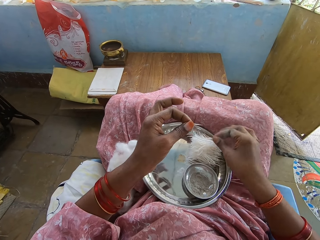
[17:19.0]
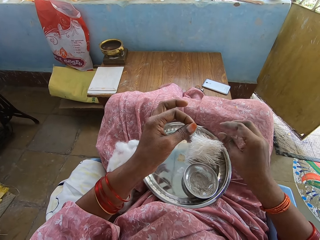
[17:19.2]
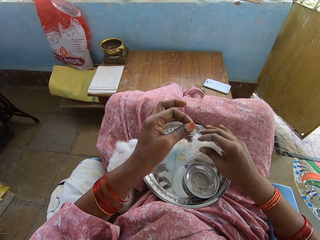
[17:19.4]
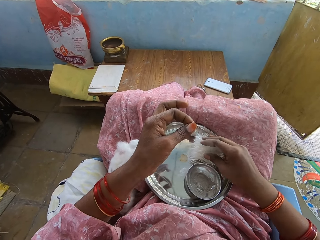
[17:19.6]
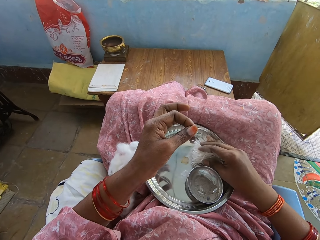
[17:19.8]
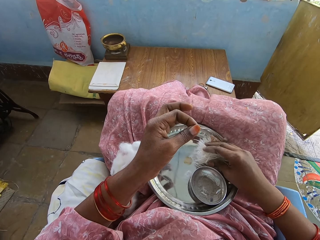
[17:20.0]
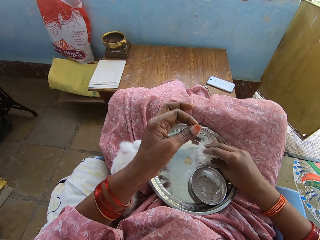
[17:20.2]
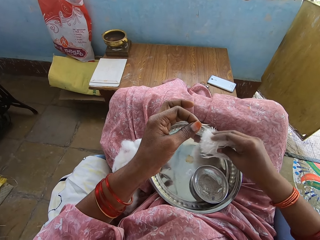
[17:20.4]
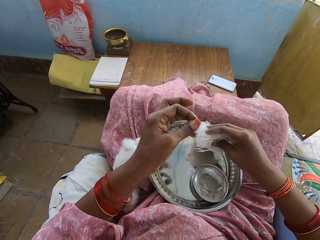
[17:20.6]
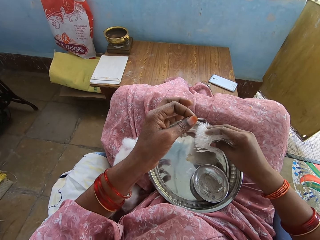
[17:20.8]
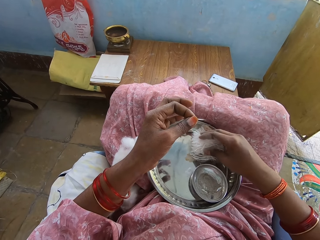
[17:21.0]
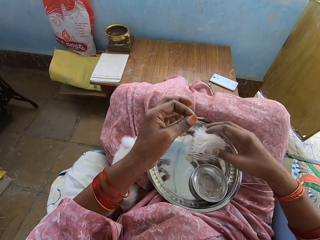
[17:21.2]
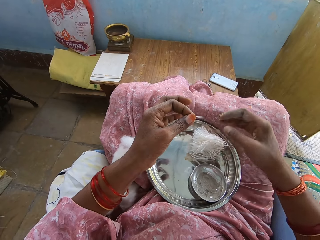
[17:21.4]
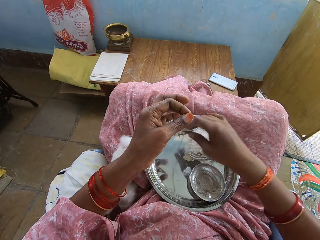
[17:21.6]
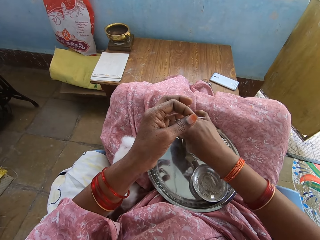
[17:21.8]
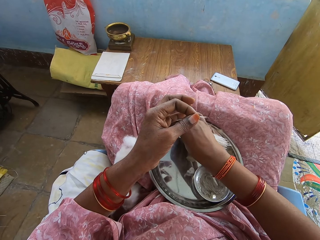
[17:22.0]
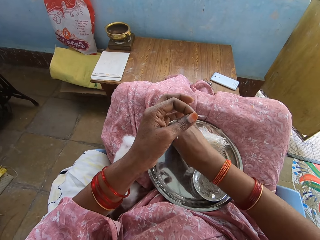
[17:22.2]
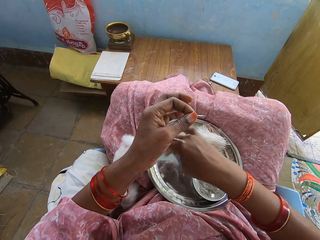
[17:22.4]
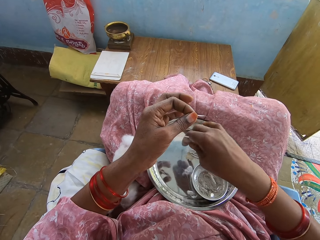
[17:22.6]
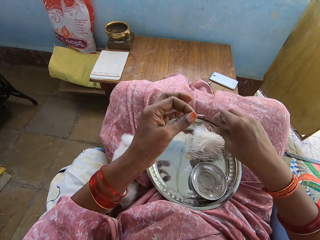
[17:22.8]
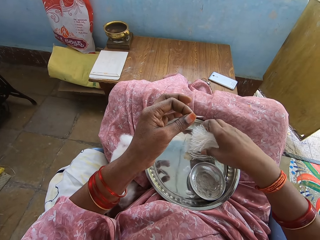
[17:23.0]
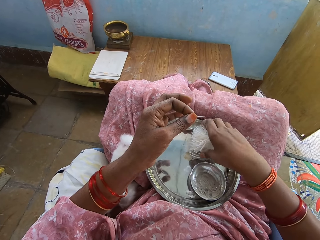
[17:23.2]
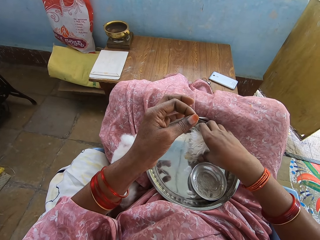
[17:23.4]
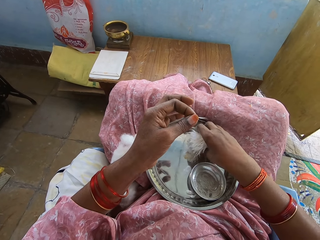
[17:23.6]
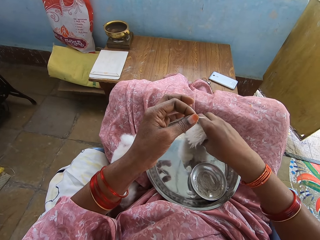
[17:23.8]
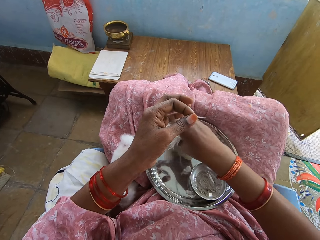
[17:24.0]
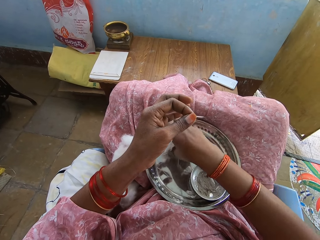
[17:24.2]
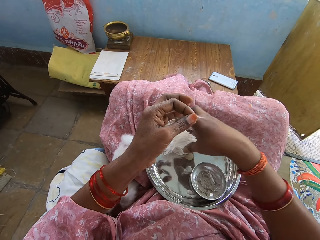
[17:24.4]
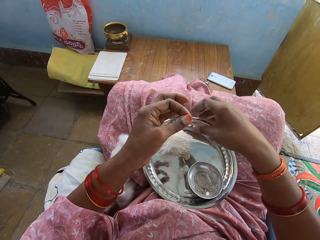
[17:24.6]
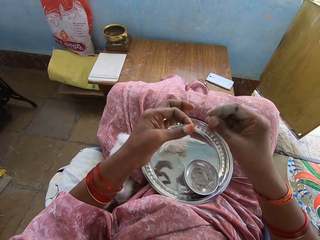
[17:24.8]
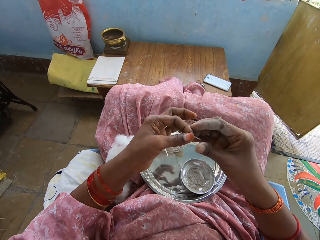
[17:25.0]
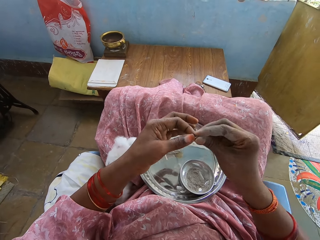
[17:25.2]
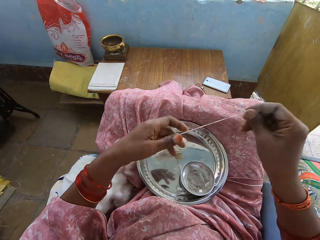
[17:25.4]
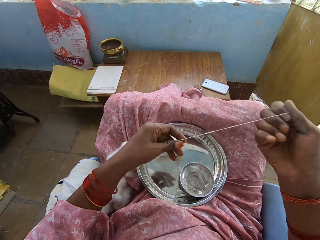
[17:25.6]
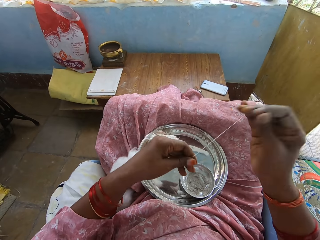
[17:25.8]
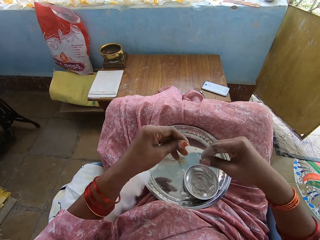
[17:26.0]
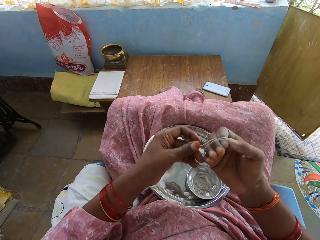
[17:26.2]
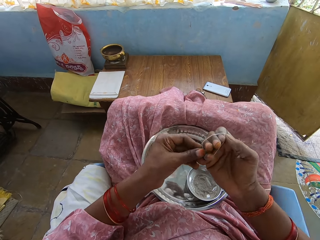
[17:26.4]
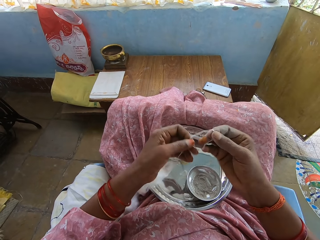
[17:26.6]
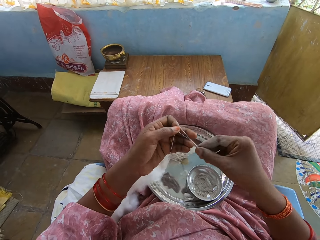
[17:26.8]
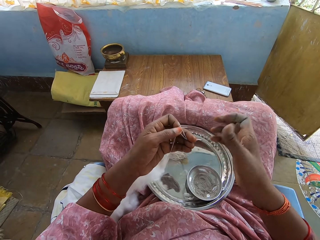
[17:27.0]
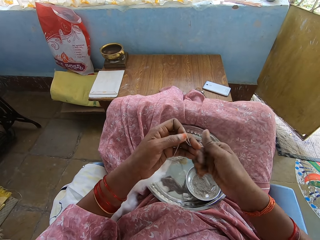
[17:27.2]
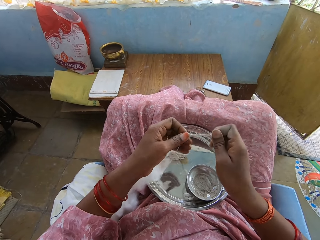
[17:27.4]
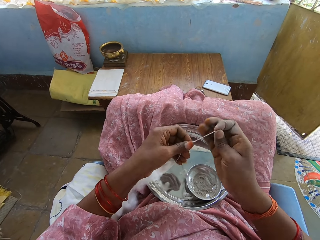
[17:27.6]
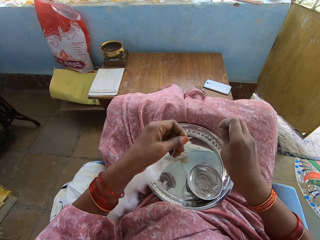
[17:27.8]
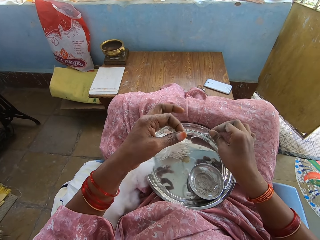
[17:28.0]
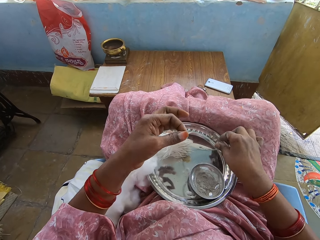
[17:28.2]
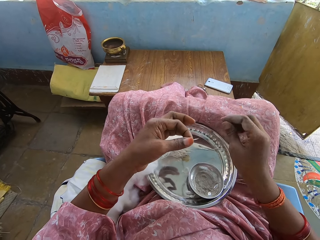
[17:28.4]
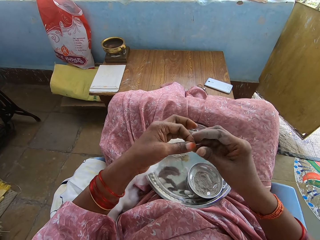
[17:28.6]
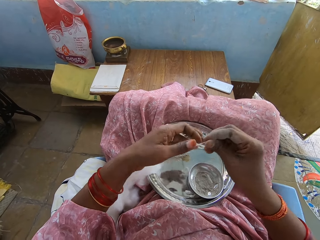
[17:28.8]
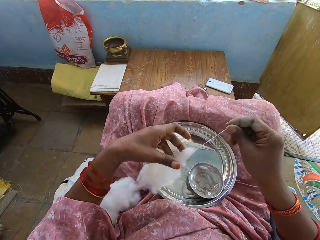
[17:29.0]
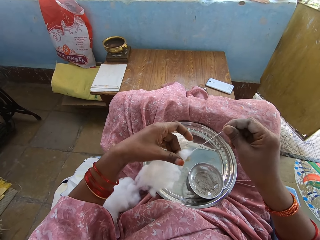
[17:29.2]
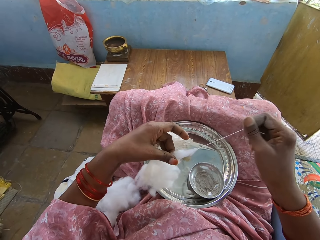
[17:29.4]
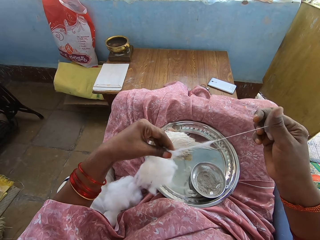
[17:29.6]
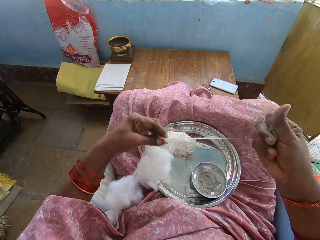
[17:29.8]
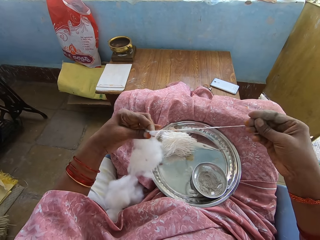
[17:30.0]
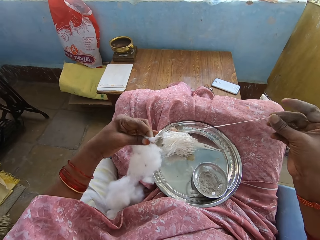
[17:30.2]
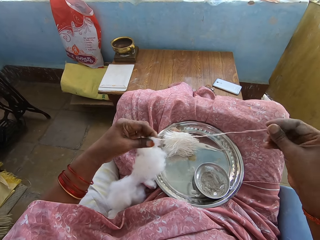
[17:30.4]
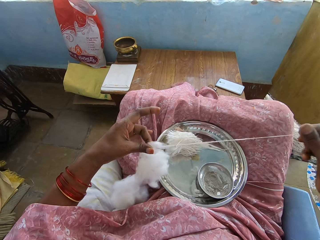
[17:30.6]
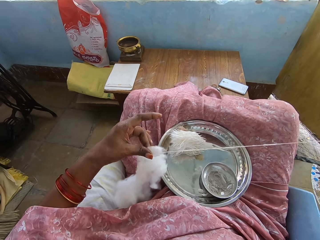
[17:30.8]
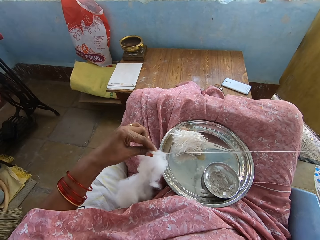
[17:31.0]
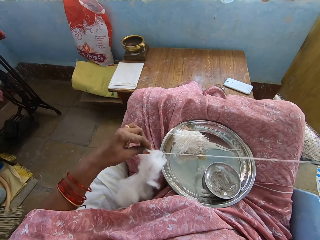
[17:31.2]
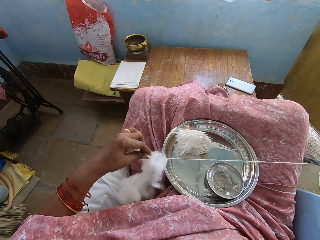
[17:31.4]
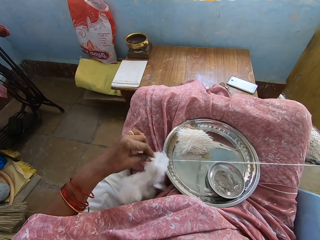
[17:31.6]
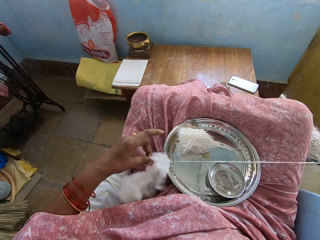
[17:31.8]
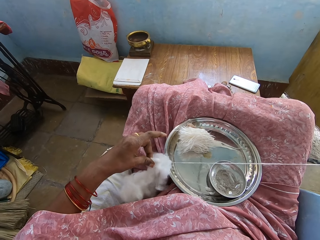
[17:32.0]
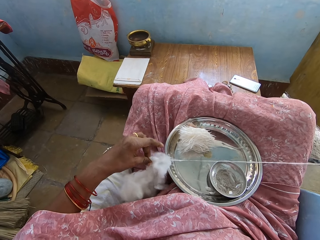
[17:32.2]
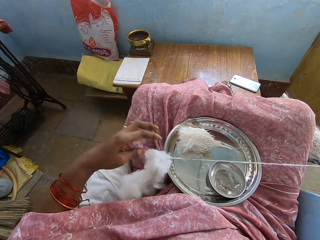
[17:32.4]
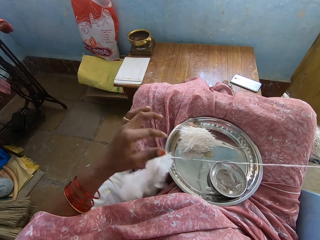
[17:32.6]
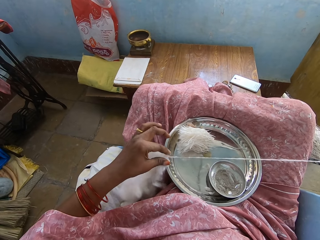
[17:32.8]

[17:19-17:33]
The camera wearer drops the cotton with the right hand. They press the cotton pieces with the right hand. They pick up the cotton with the right hand. They put the cotton on the tray with the right hand. They push the cotton with the right hand. They wipe the tray by finger. They pick up the cotton with the right hand. They put the cotton on the left side of the tray with the right hand. They pull the cotton with the right hand. They fold the cotton with the right hand. They cut the cotton with the right hand. They drop the cotton with the right hand. They pull the cotton with the right hand.

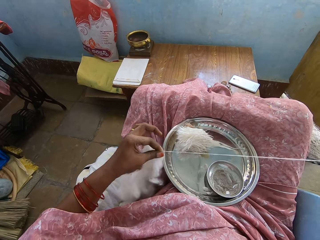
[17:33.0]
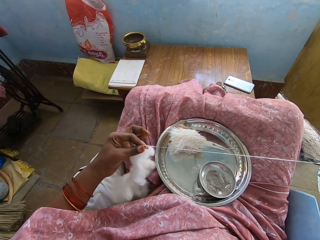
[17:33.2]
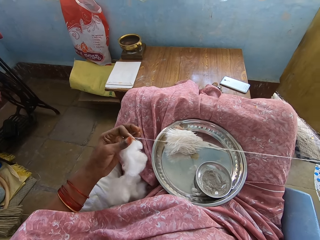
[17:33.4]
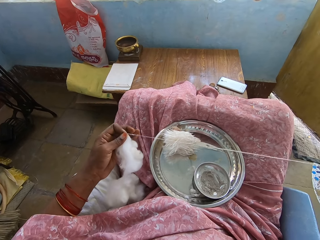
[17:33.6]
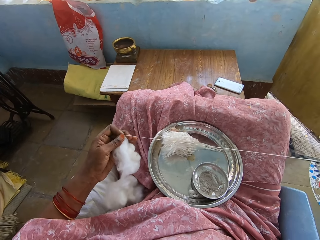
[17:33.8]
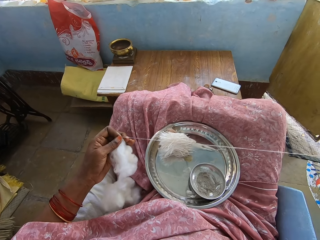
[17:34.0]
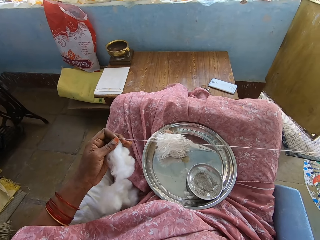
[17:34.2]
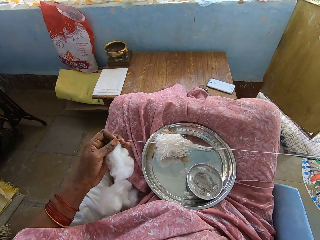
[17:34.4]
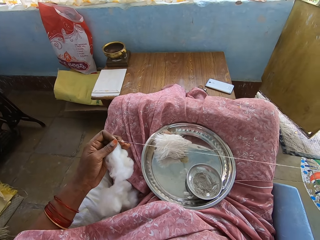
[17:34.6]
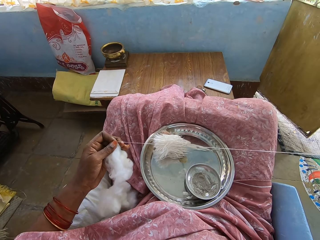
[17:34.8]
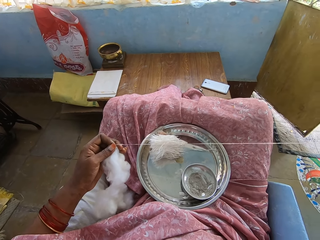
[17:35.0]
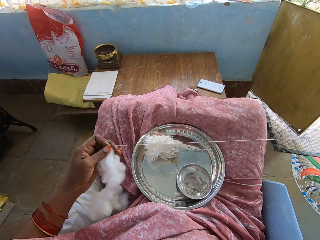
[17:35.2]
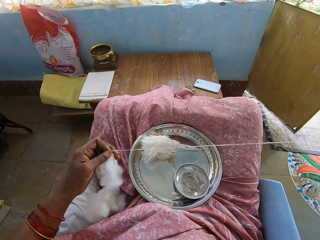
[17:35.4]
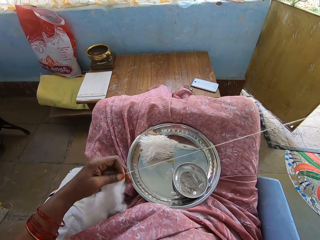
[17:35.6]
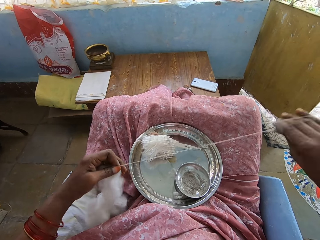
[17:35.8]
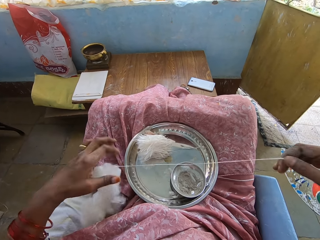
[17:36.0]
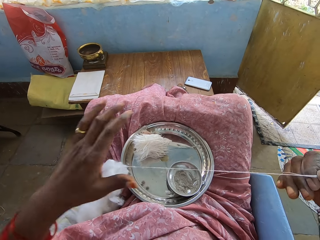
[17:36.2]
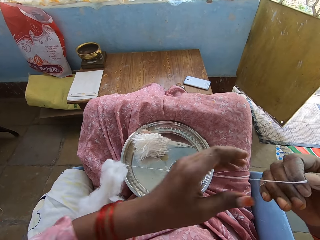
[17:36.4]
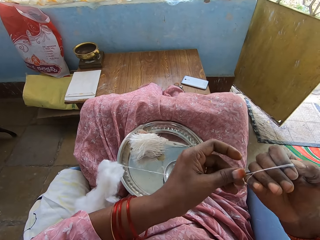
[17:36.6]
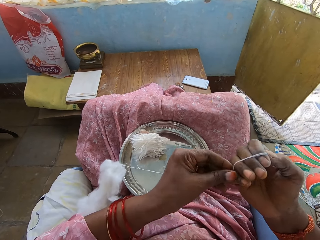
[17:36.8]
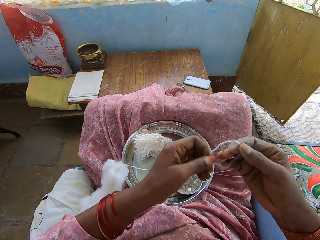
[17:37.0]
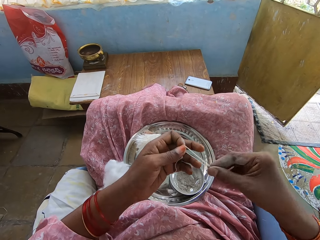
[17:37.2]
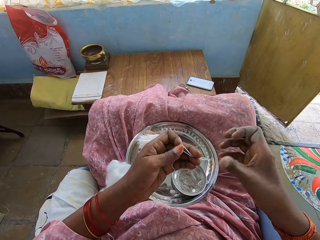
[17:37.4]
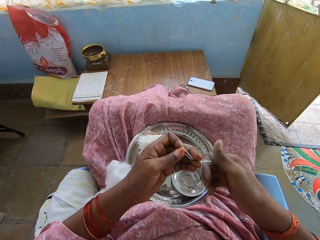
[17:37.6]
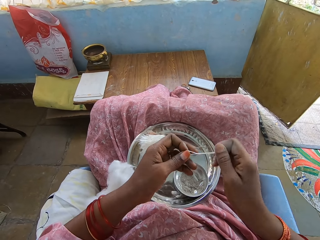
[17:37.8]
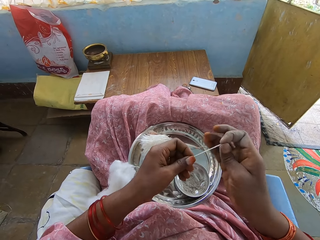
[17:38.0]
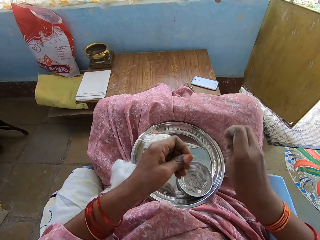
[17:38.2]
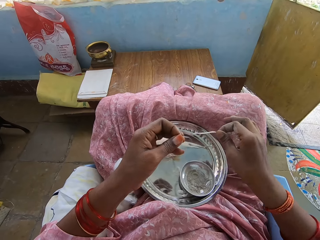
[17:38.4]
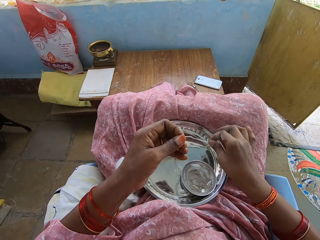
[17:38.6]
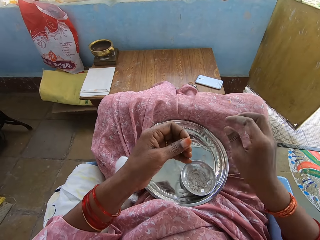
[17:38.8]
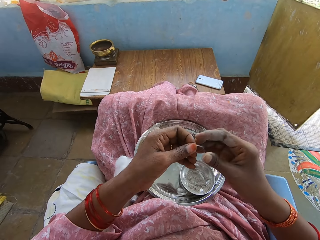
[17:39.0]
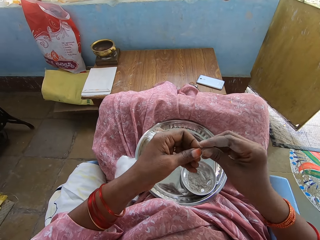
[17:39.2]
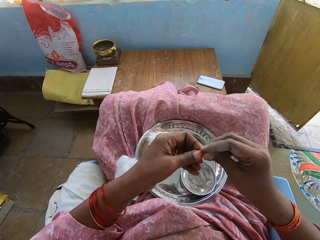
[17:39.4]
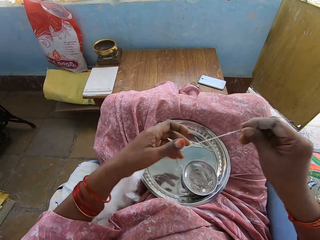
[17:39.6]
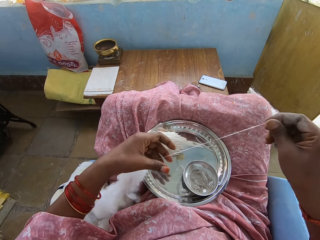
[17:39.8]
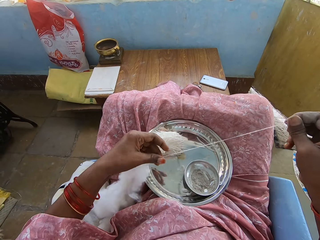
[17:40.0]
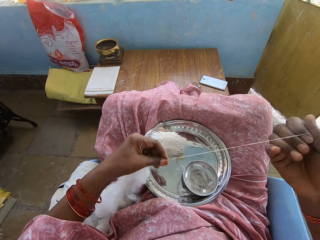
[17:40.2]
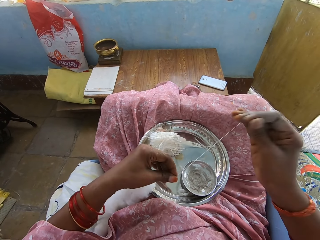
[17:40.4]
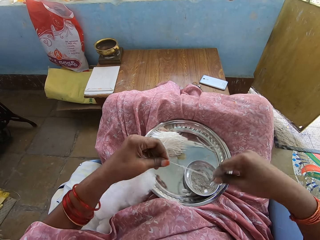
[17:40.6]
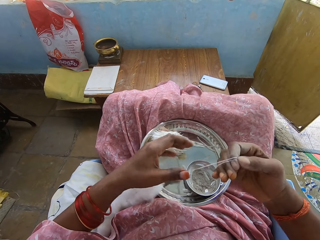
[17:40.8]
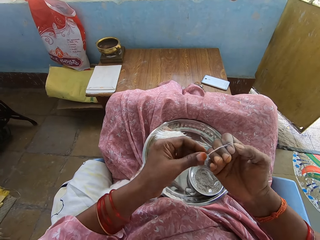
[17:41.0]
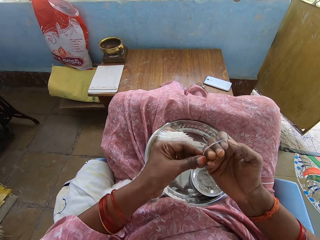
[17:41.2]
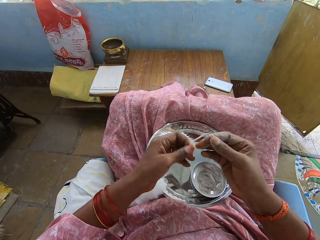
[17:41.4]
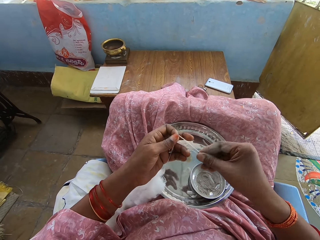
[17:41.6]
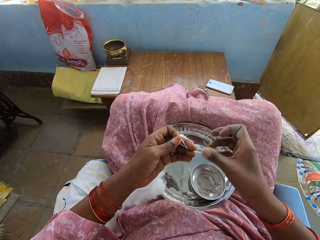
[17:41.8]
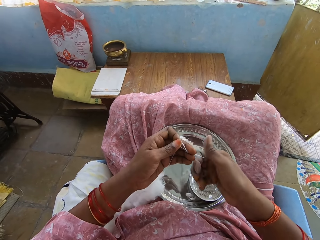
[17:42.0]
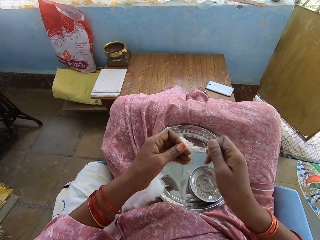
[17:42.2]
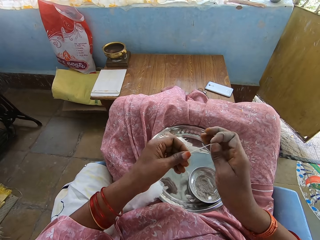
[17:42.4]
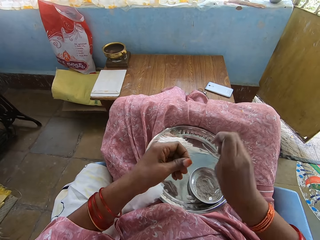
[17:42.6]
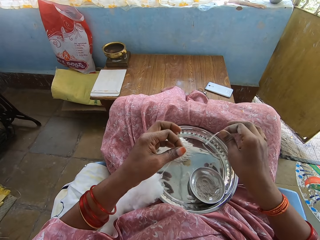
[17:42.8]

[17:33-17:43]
The camera wearer folds the cotton with the right hand. They cut the cotton with the right hand. They drop the cotton with the right hand. They pull the cotton with the right hand. They fold the cotton with the right hand. They cut the cotton with the right hand.
